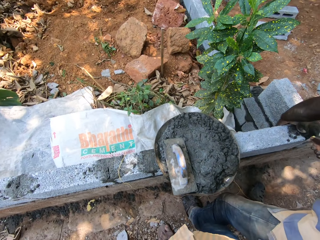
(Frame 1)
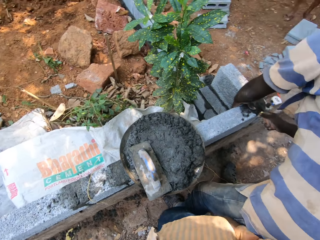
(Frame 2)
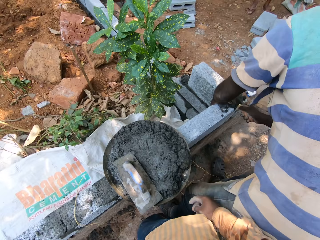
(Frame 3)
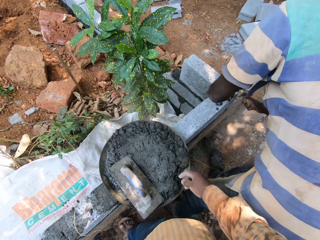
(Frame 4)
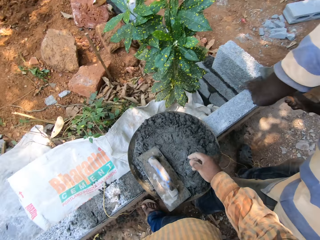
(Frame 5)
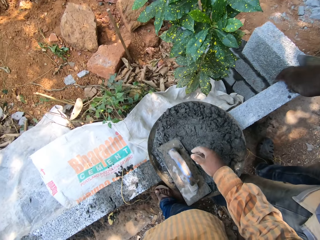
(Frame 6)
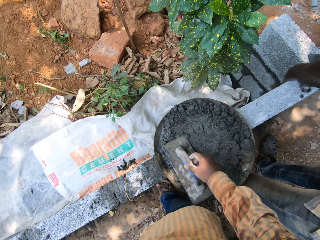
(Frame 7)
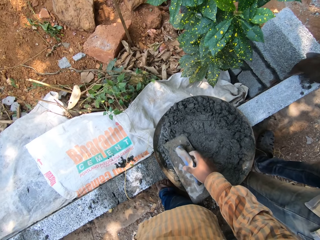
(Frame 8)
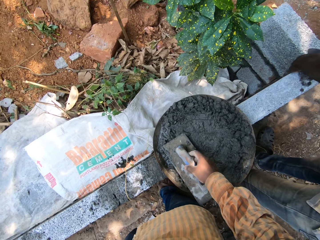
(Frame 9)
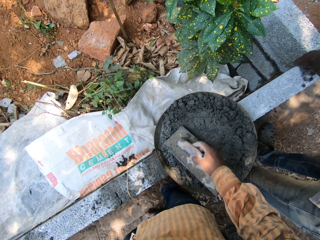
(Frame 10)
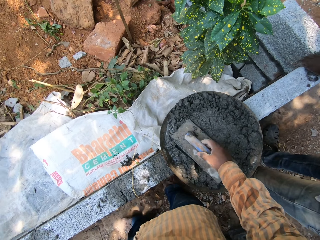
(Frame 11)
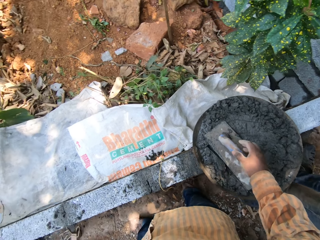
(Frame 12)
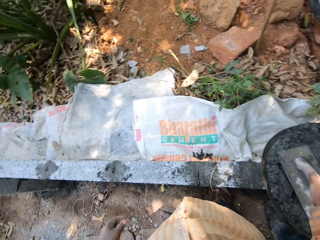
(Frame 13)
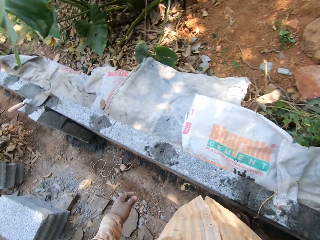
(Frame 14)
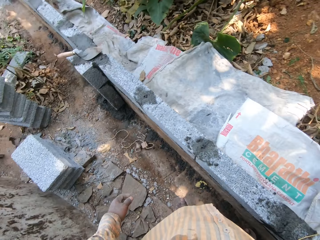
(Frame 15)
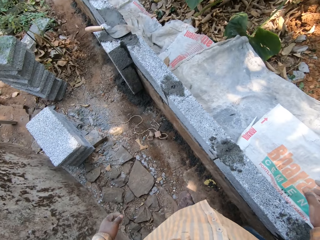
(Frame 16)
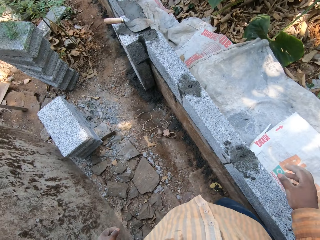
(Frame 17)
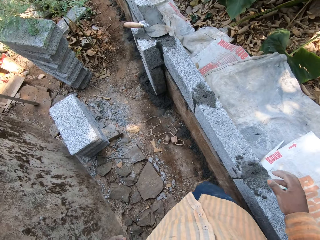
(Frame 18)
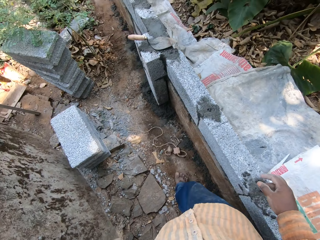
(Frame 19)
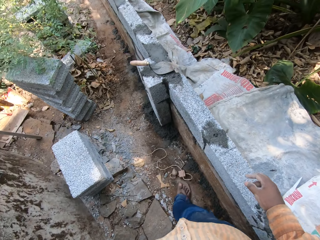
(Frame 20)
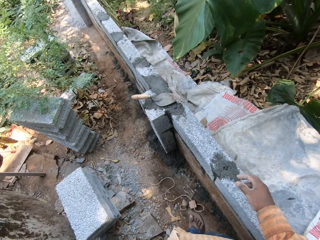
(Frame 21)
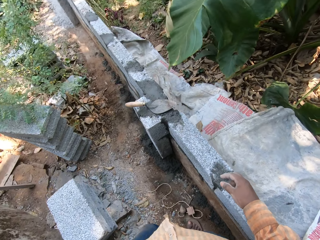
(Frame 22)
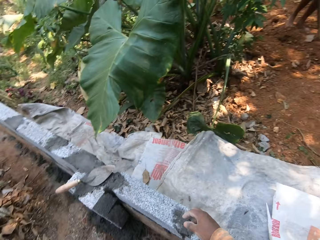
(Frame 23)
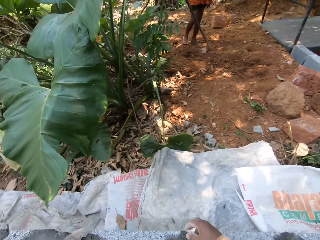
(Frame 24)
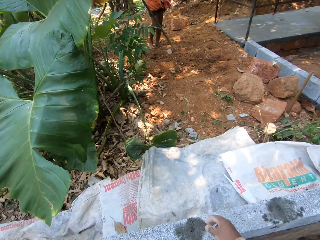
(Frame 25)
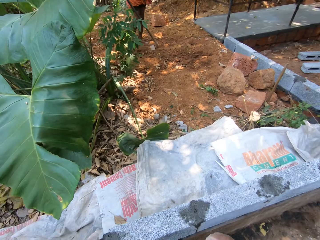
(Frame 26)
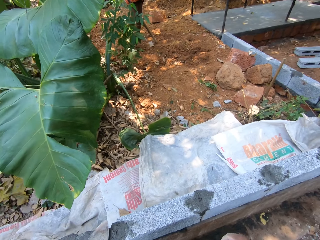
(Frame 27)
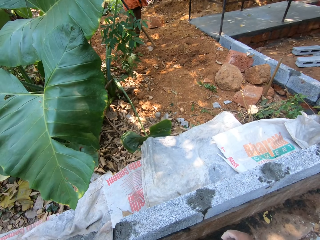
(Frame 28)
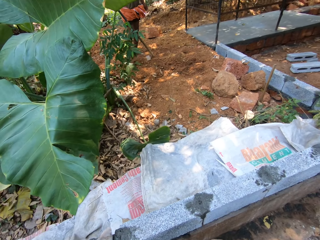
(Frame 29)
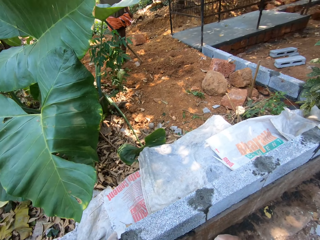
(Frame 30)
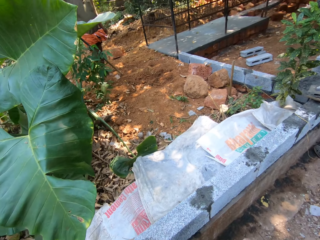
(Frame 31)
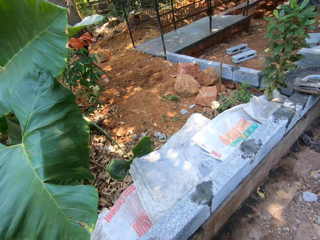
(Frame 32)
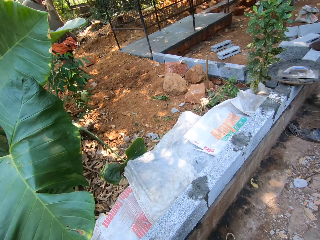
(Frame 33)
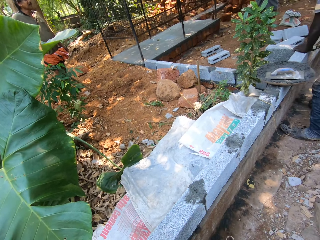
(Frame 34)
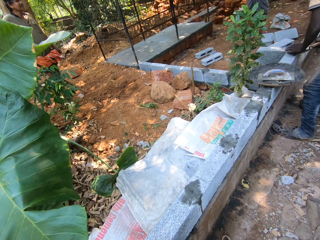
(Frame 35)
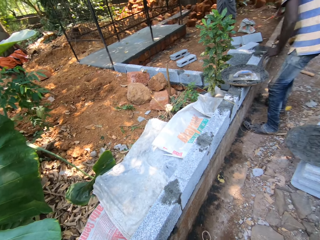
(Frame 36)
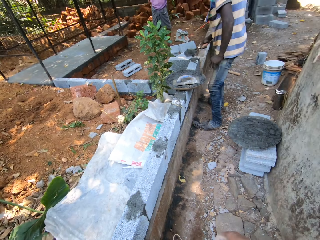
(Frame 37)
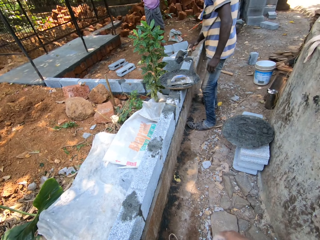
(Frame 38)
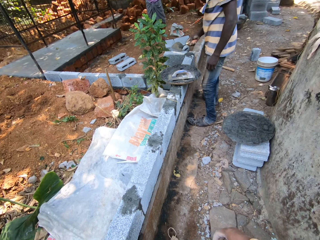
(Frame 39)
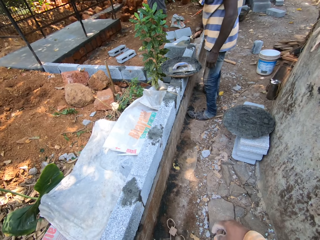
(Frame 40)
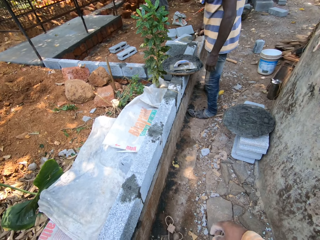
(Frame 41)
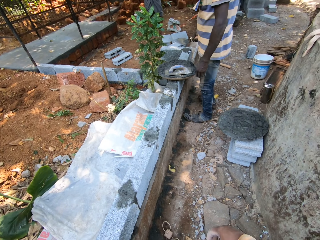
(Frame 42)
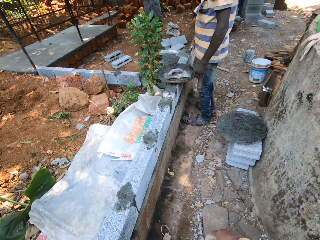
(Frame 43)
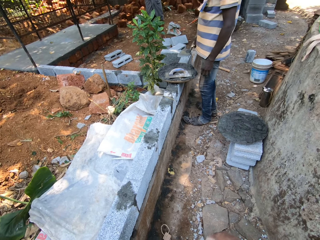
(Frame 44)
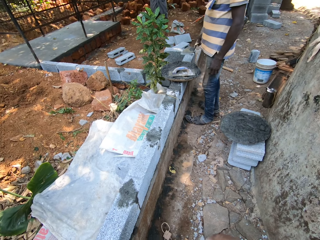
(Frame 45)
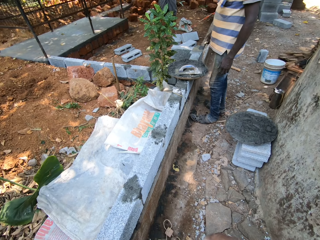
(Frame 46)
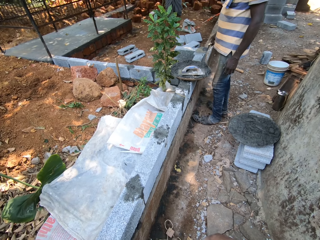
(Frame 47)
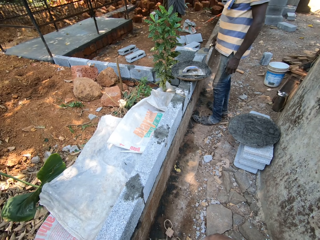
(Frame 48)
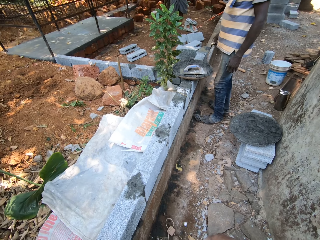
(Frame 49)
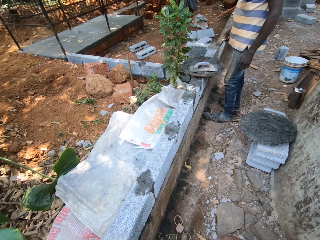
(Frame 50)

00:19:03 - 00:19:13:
The camera wearer touches a finishing float from a pan of cement with his right hand. The man pours cement from the trowel in his right hand into the pan of cement on the wall.

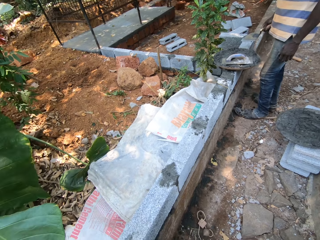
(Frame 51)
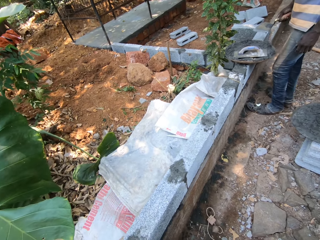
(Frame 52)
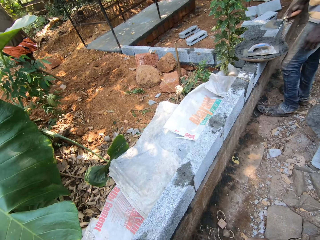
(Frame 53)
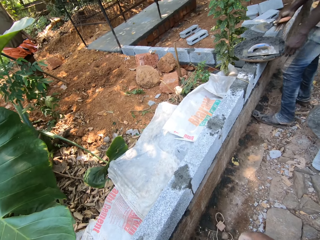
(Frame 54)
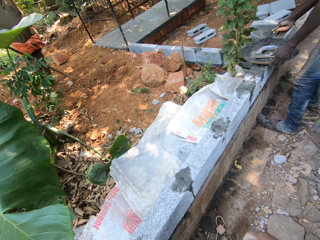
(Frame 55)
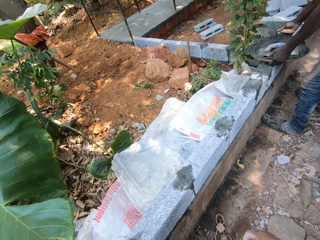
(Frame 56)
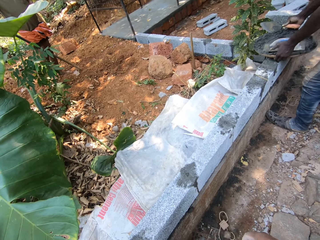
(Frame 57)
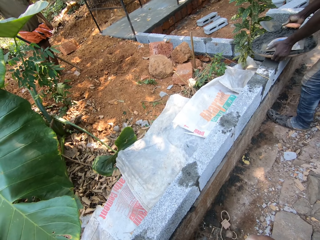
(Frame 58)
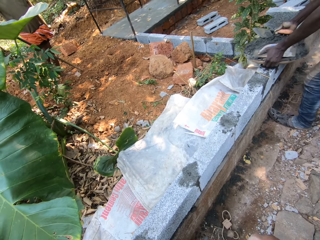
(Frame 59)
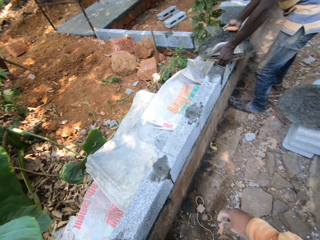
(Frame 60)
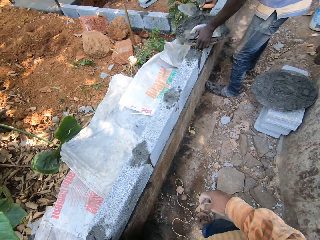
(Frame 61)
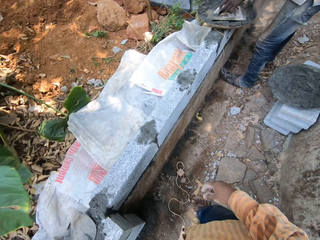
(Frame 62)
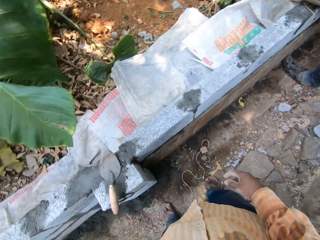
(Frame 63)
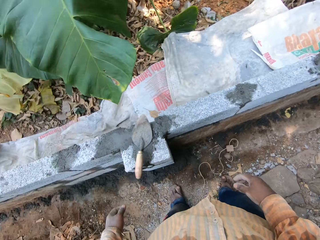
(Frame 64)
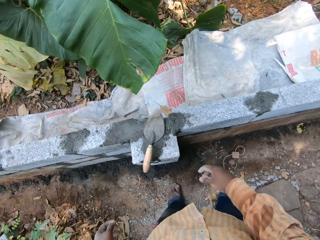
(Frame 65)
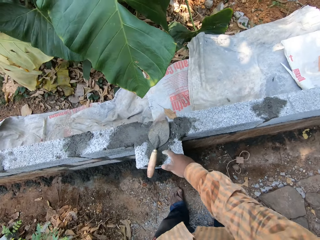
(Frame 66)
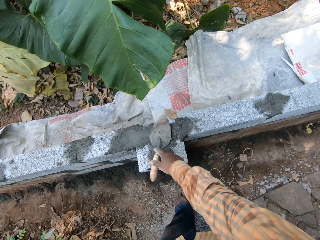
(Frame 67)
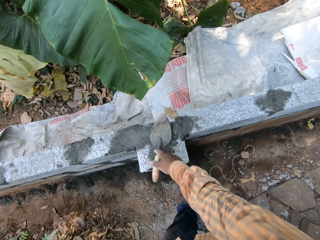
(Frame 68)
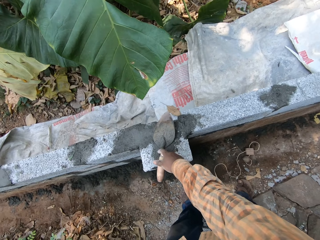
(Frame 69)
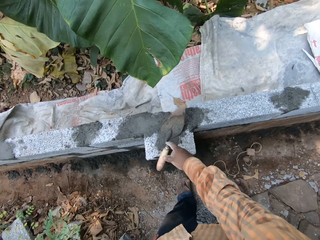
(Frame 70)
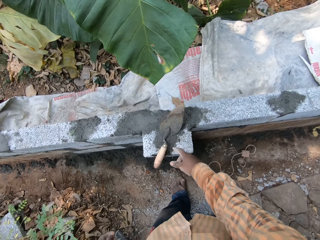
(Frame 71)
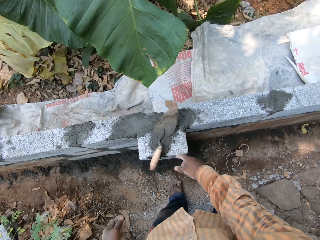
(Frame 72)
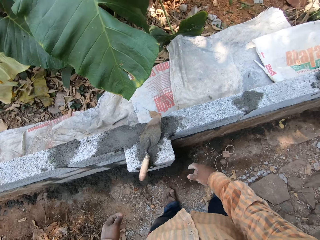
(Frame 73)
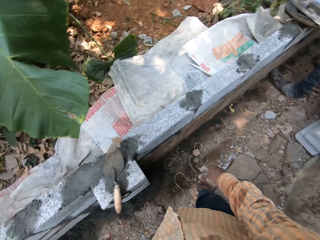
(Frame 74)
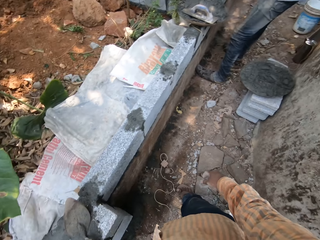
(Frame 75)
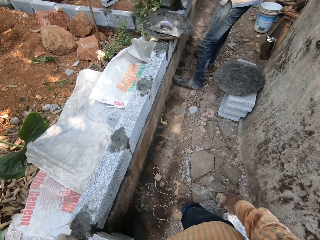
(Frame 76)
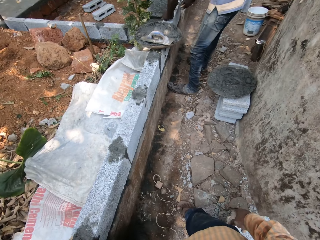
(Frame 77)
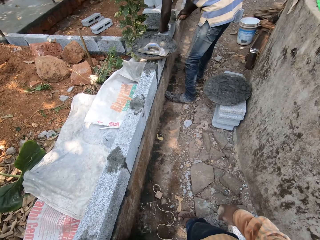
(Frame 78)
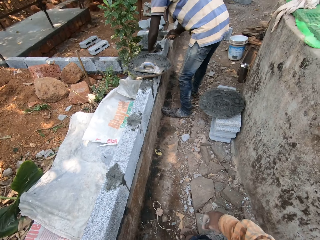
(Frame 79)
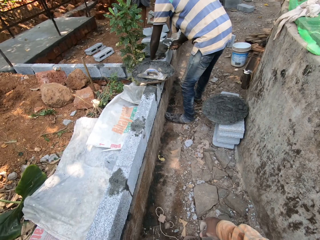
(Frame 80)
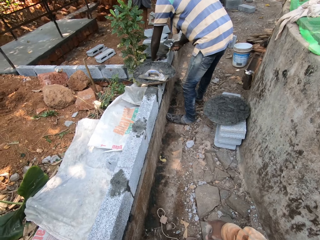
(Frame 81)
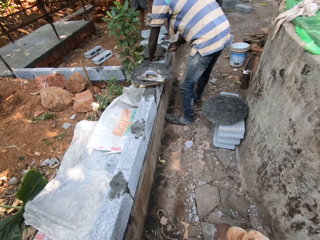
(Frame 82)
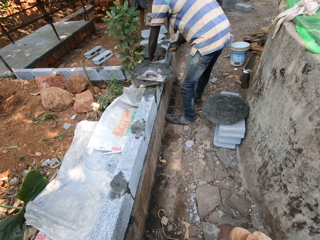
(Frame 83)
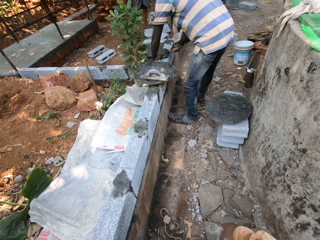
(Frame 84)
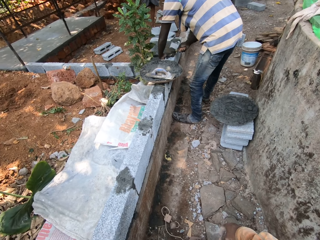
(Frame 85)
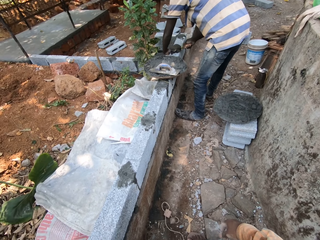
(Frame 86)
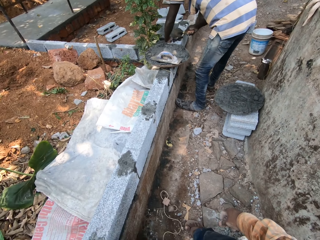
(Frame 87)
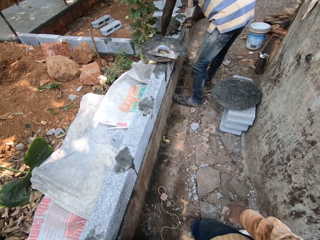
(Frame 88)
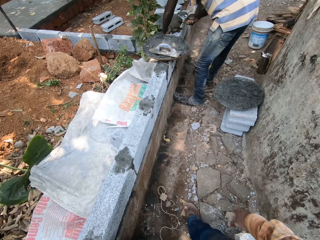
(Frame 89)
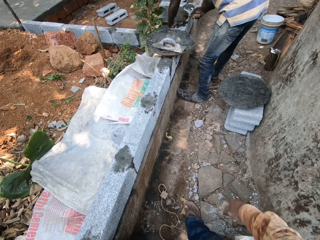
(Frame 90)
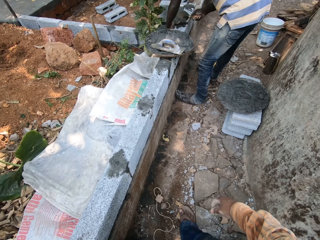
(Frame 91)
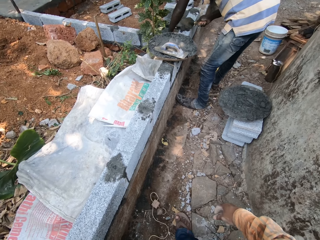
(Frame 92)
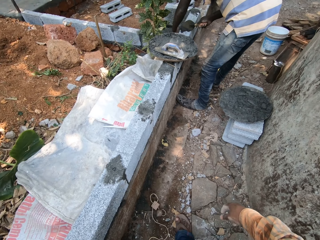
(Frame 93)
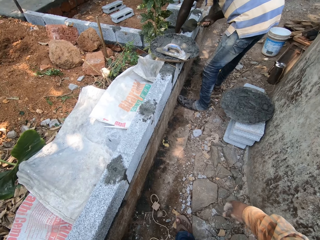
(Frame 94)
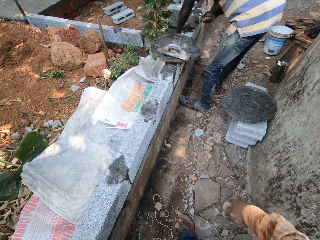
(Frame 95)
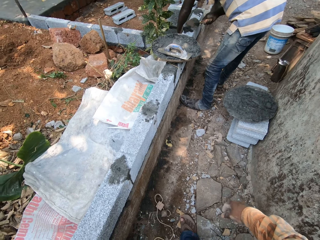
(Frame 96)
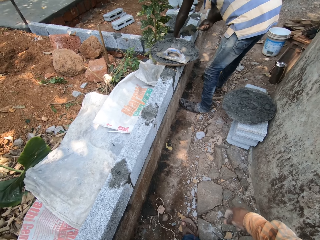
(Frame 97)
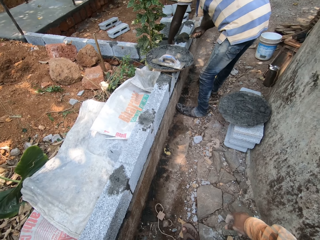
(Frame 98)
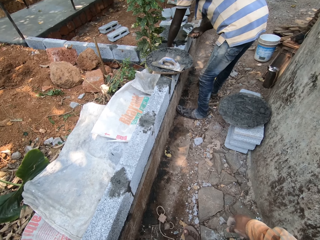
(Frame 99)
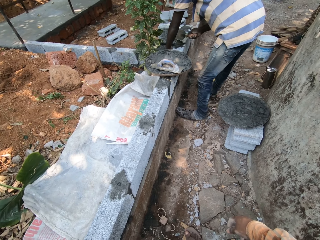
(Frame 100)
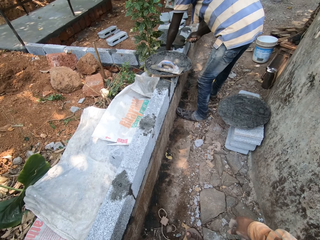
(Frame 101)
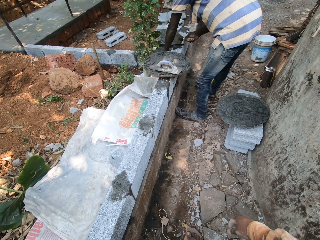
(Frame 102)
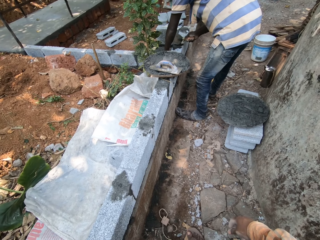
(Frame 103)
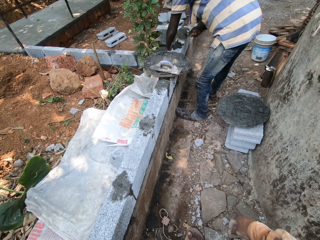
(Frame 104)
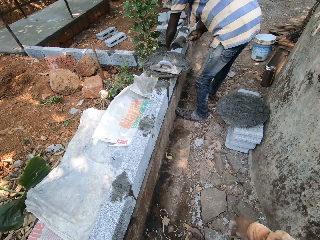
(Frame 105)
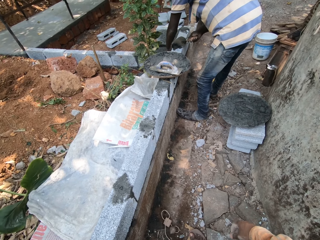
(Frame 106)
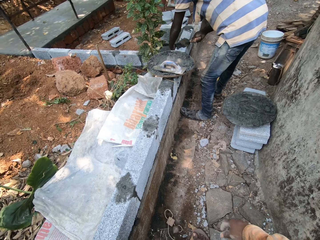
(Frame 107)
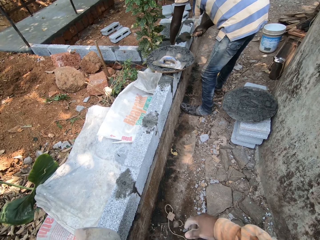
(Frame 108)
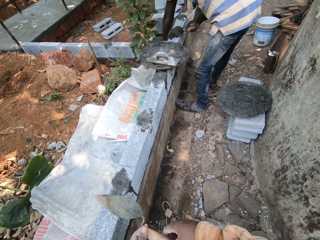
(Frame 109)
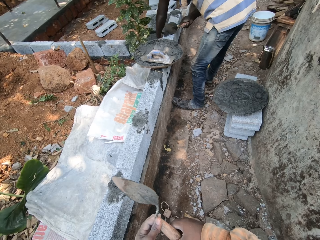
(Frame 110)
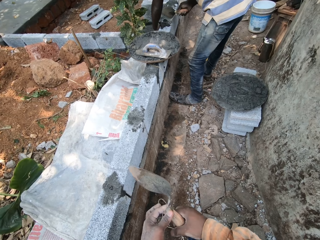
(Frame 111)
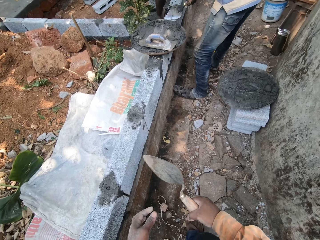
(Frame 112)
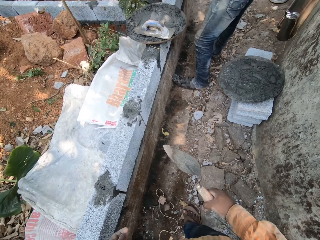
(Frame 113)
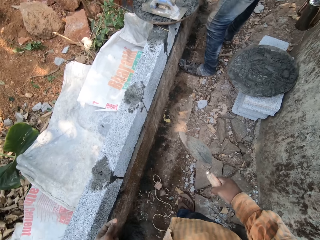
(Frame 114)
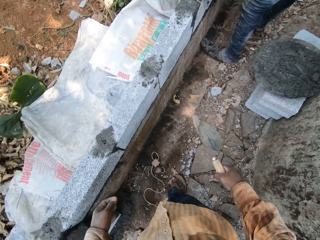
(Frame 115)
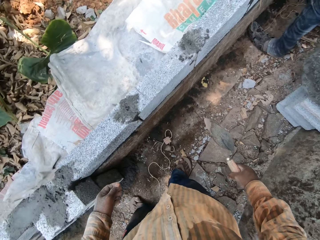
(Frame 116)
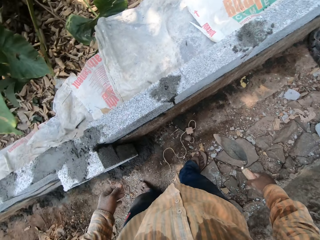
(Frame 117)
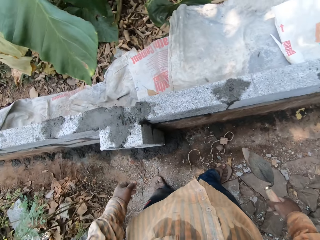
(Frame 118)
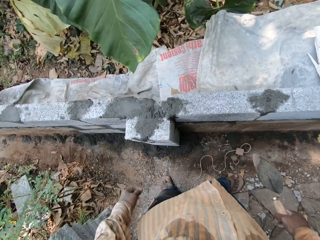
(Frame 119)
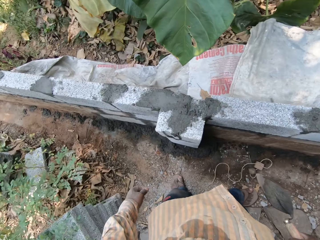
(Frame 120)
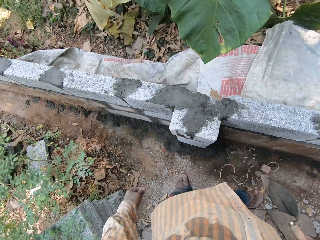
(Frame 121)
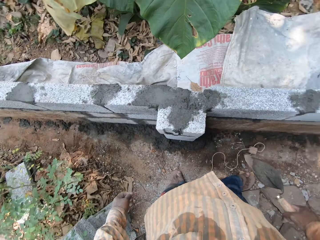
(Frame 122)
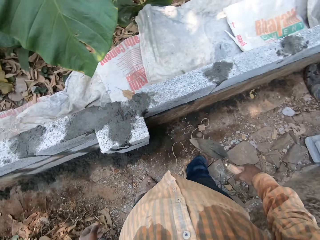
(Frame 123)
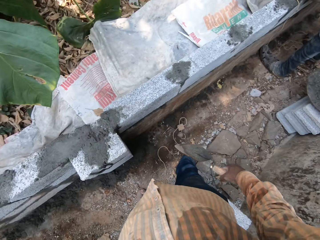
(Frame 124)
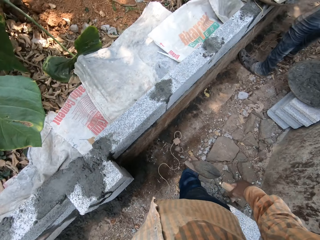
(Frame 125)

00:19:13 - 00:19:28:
The man moves the pan of cement on the wall with both hands. The camera wearer picks up a brick trowel. He touches the trowel on the wall with his right hand. The man levels the cement on the block with the finishing float in his left hand and adds the cement on the block with the trowel in his right hand. The camera wearer passes the trowel from his left hand to his right hand.
